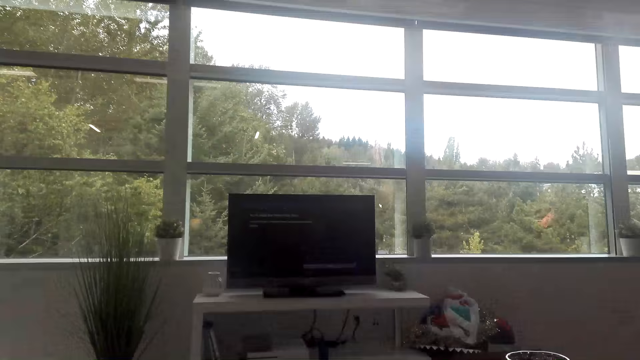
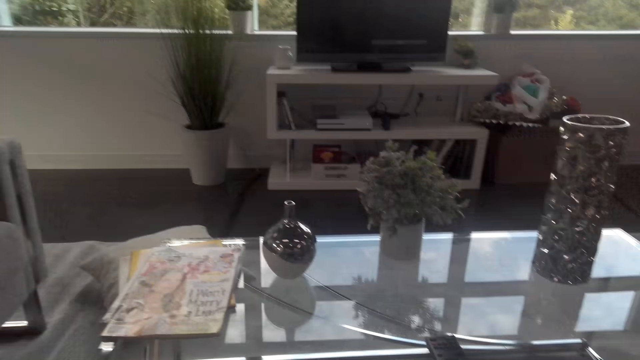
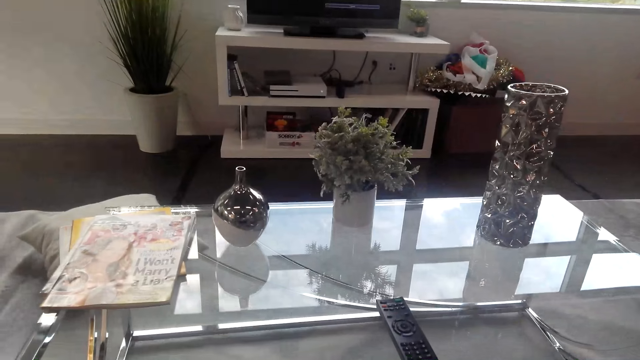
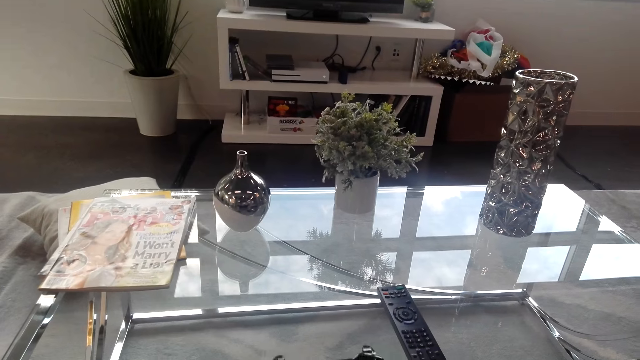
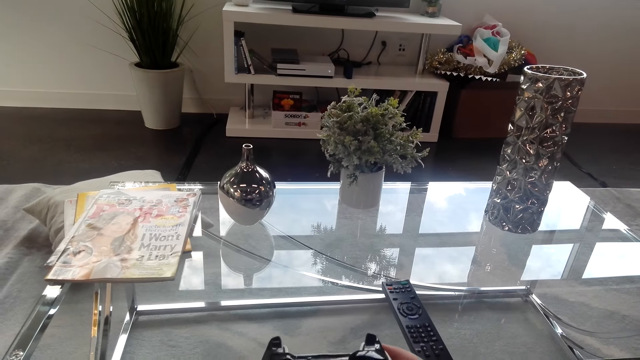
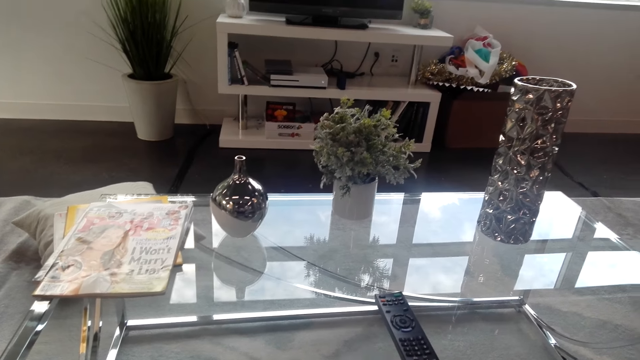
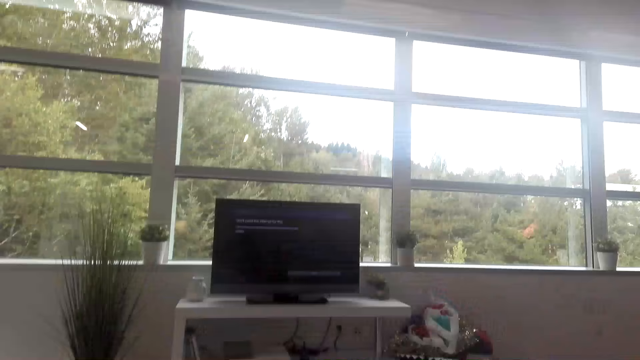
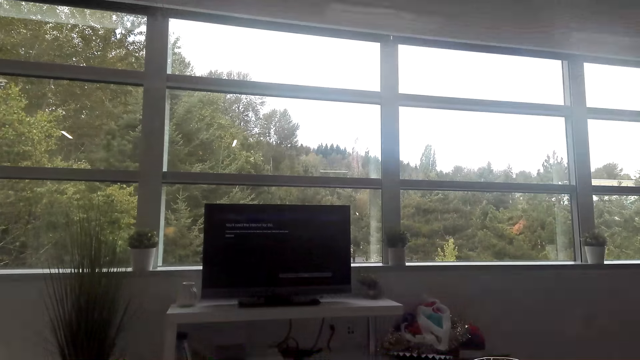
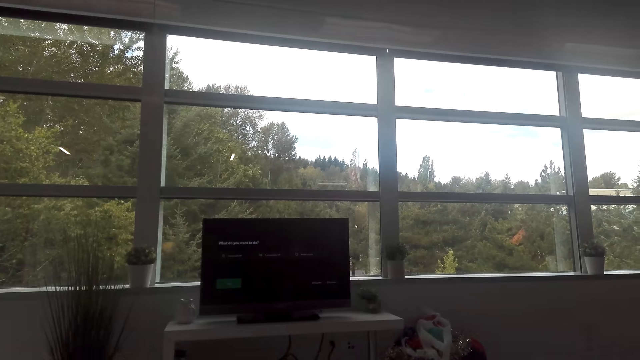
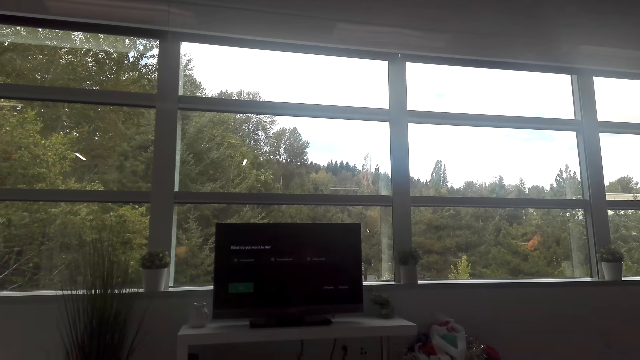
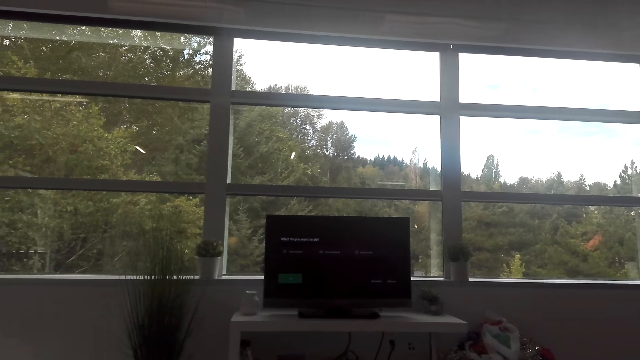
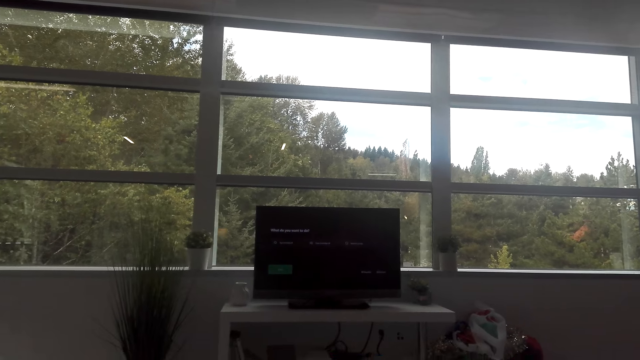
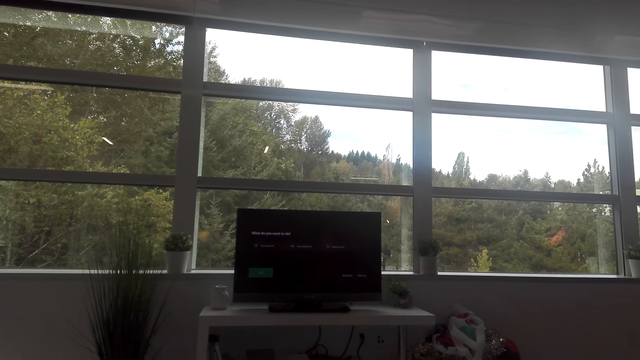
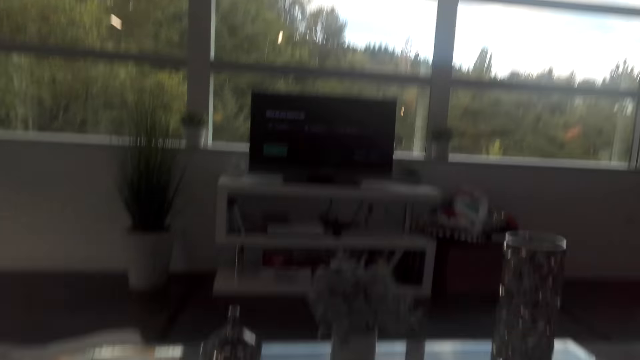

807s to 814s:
The camera wearer operates the television with the video game controller.

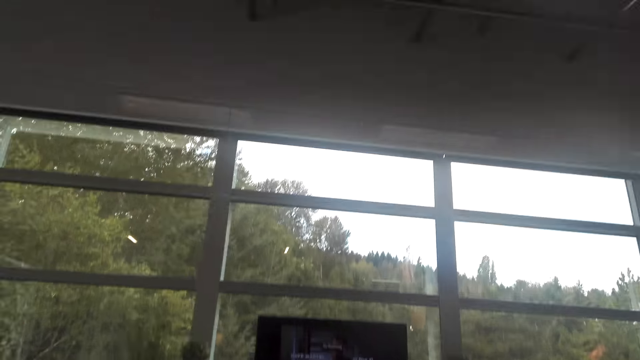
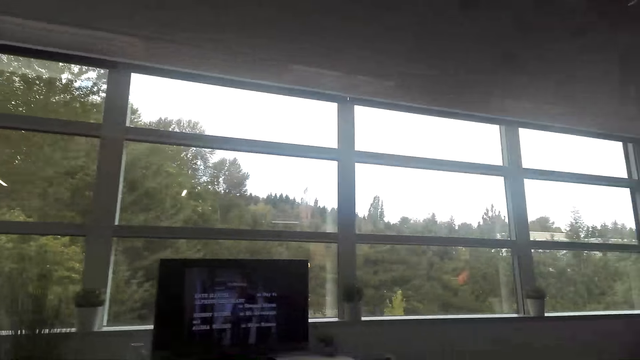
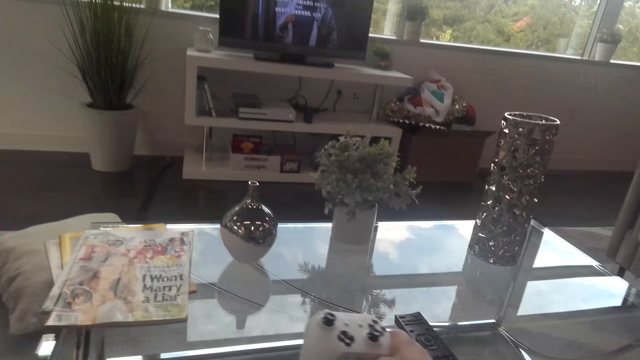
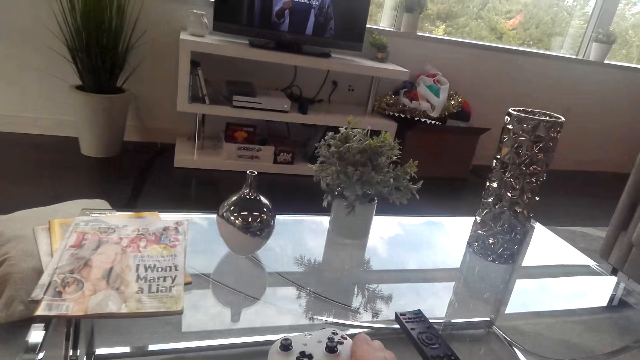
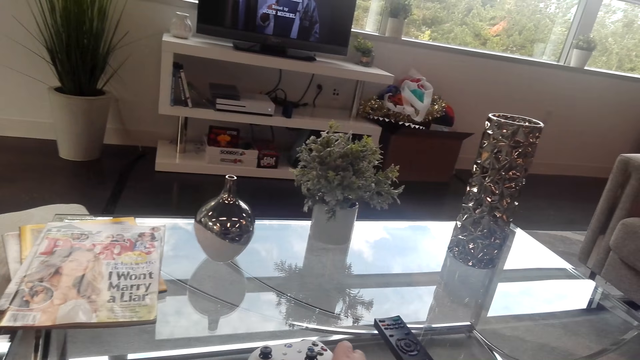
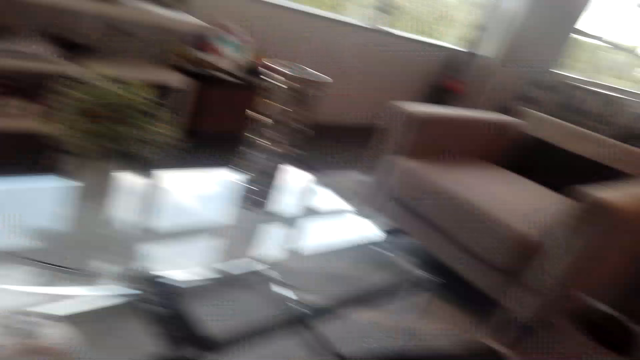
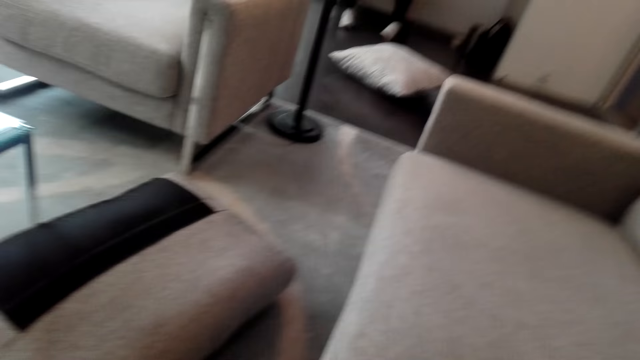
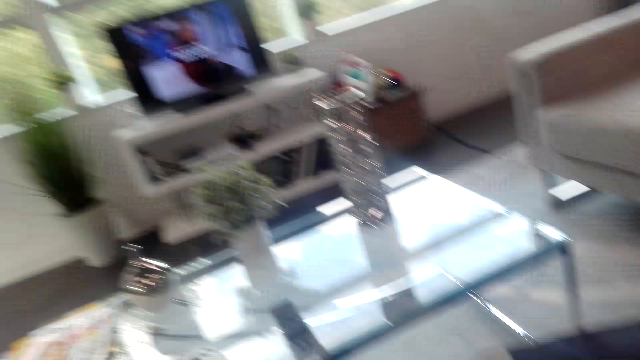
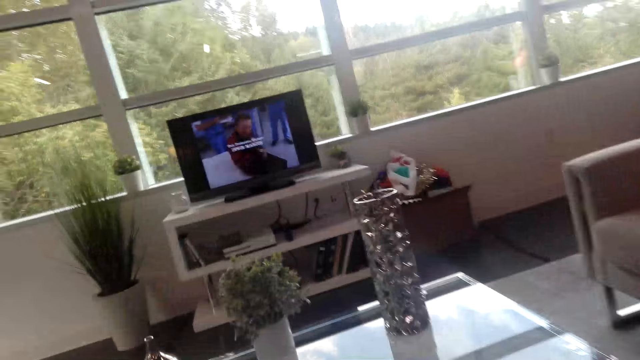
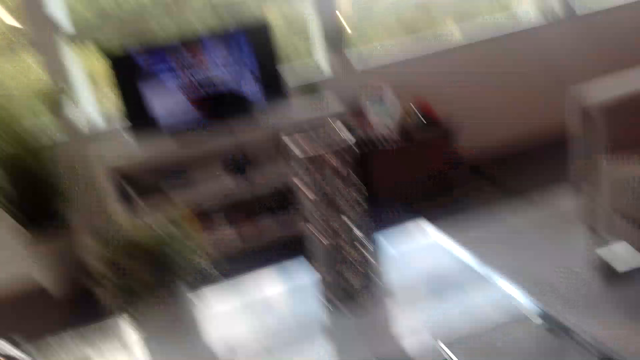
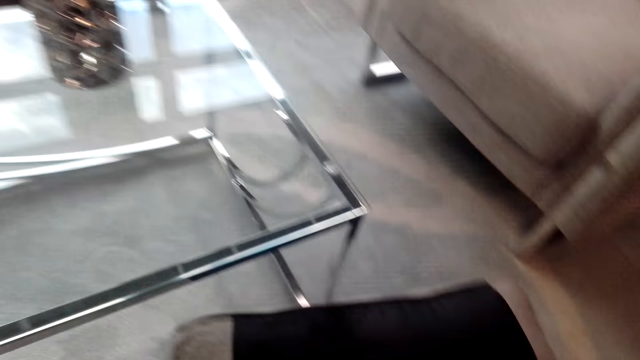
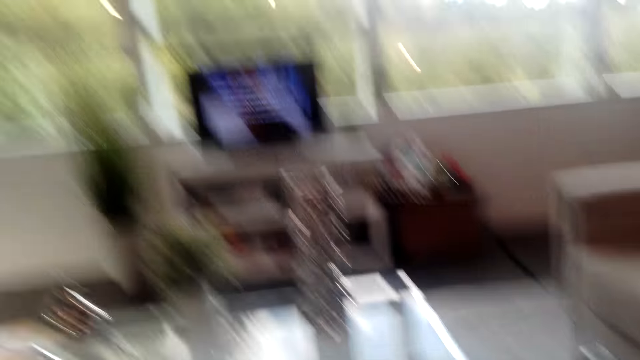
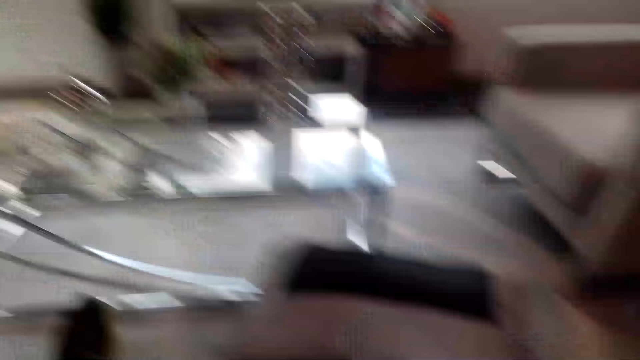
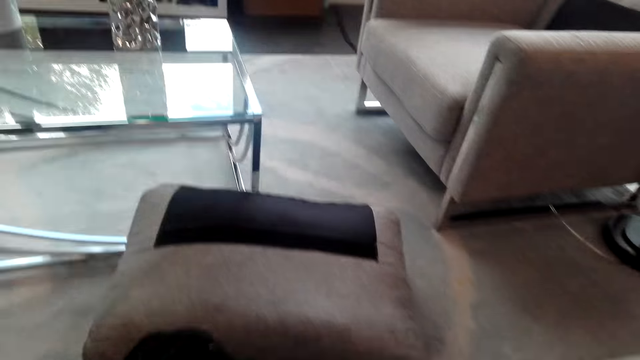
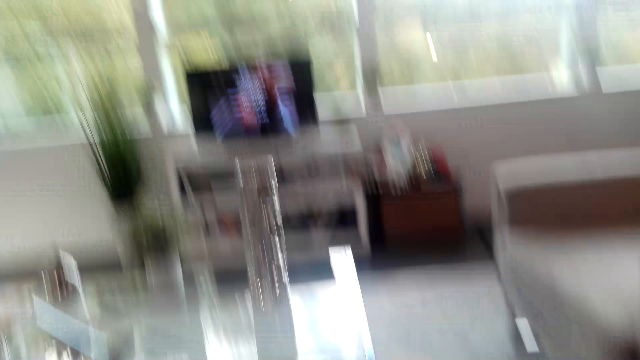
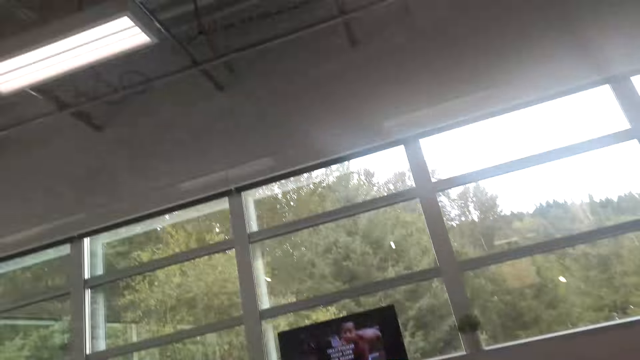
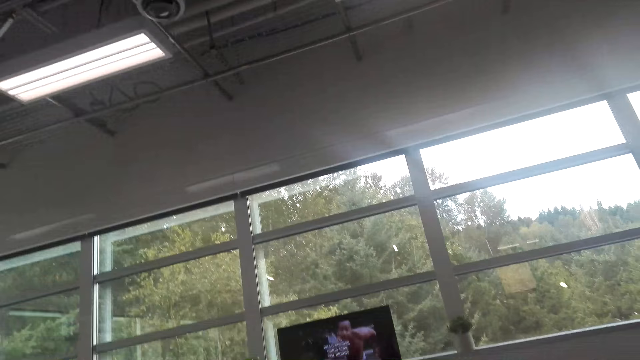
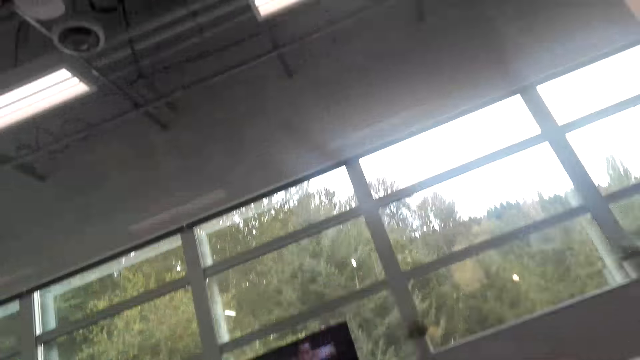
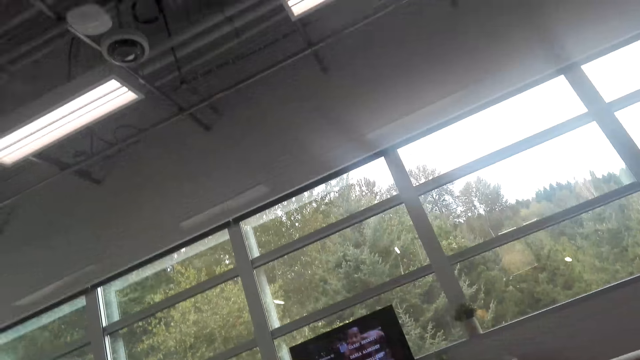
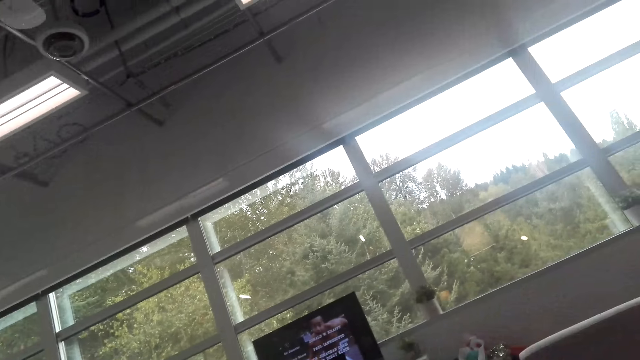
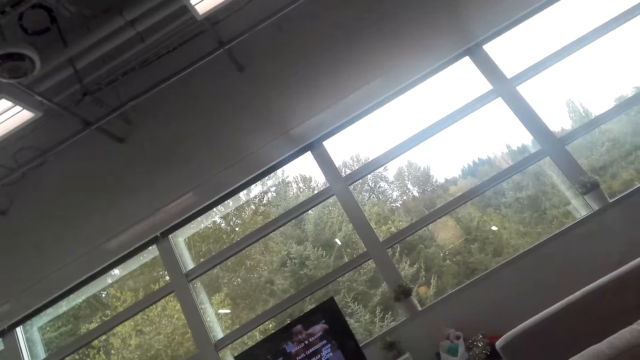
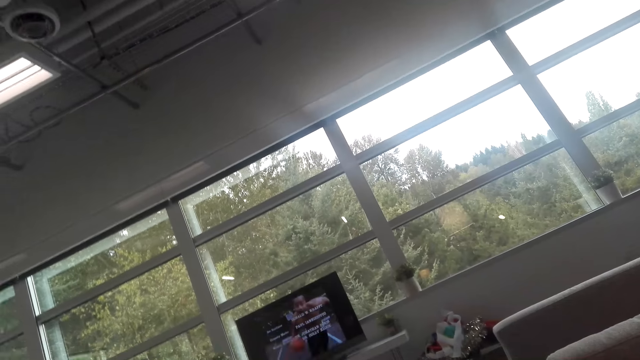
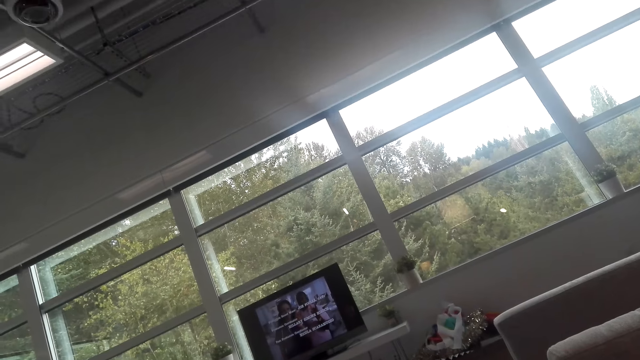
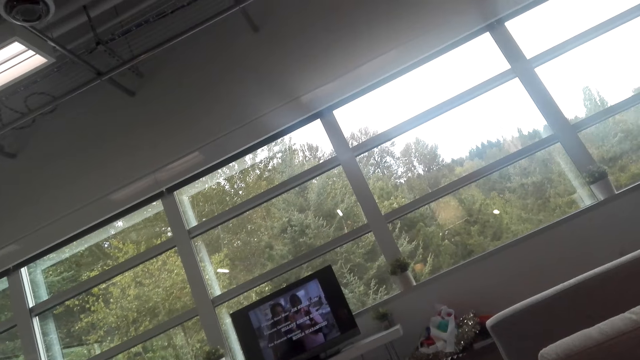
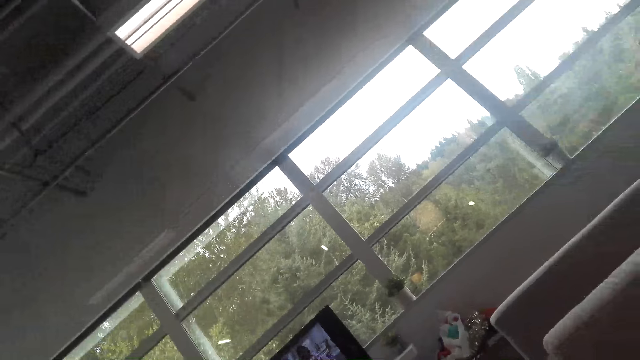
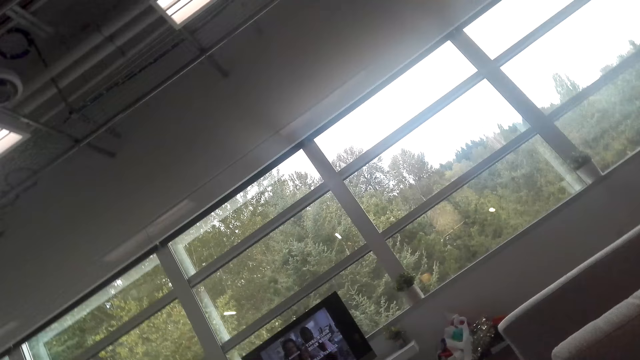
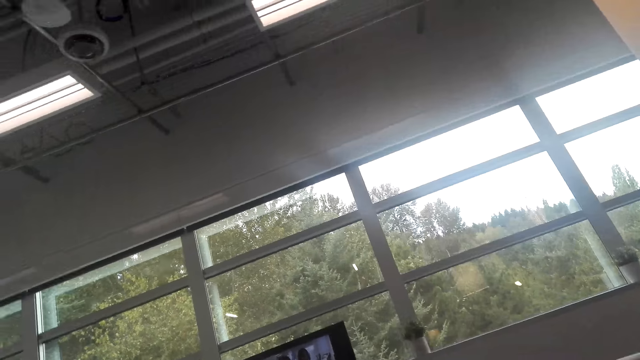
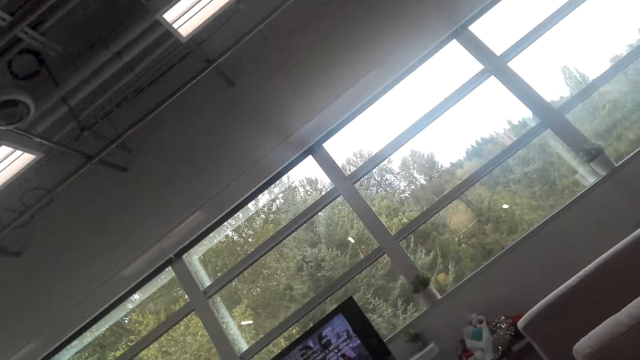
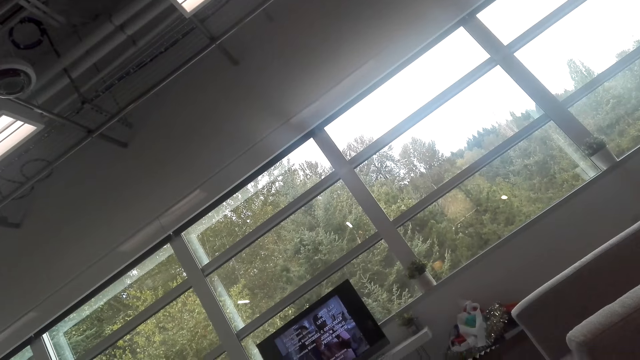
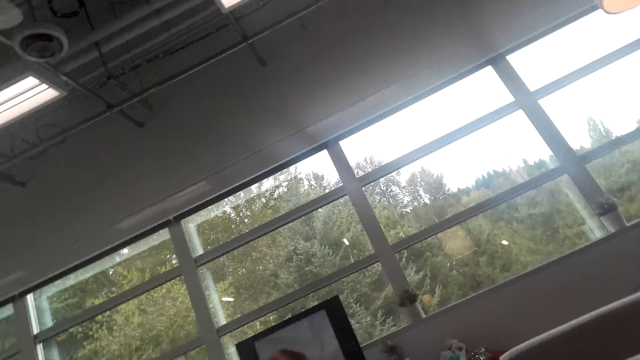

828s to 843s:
The camera wearer puts the game control on the table. They hold the PlayStation controller. They turn around the room. They watch the television.
